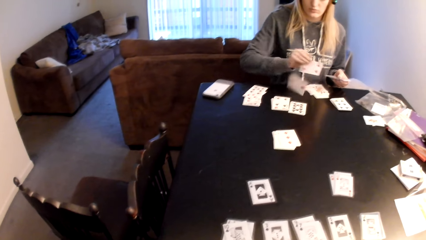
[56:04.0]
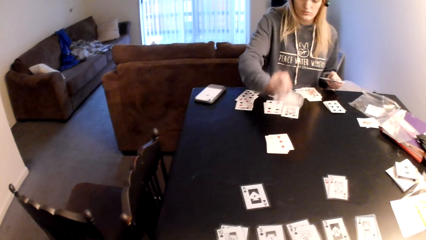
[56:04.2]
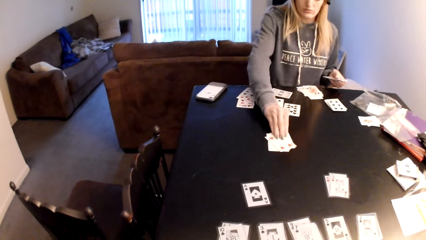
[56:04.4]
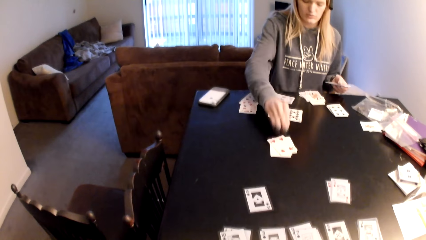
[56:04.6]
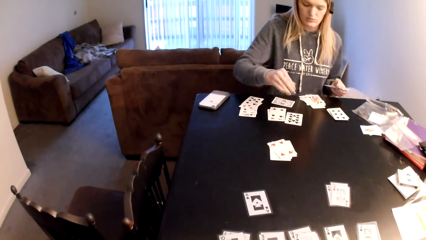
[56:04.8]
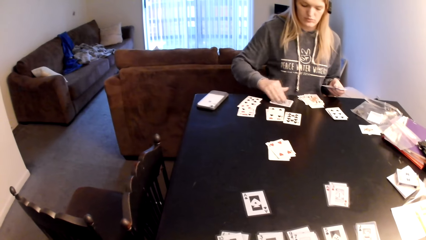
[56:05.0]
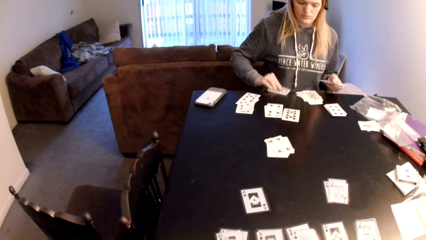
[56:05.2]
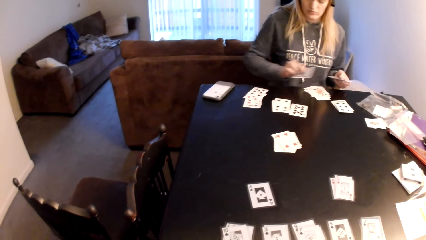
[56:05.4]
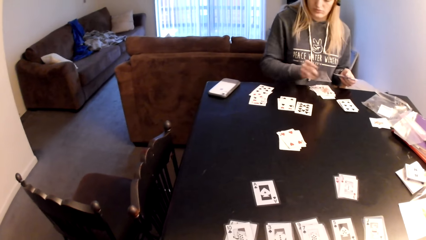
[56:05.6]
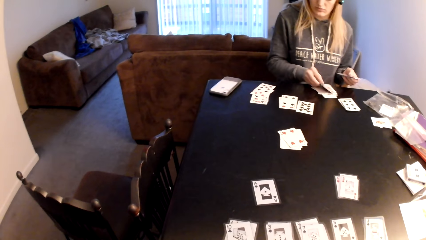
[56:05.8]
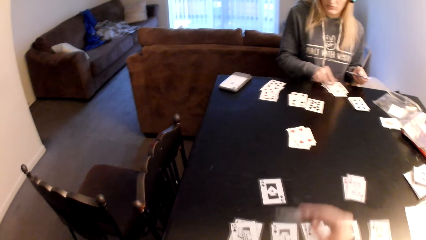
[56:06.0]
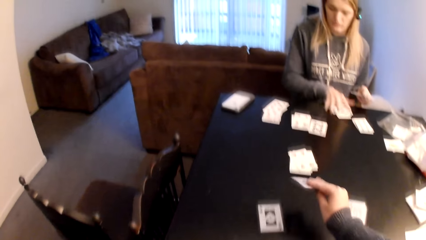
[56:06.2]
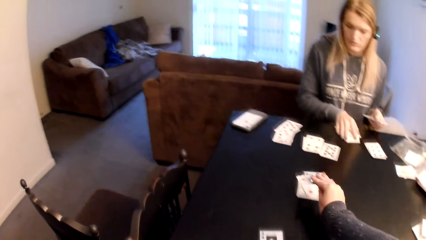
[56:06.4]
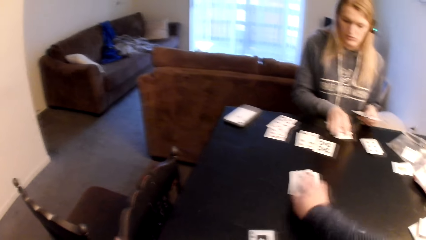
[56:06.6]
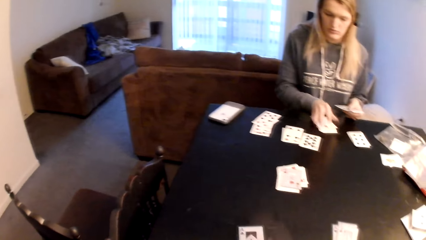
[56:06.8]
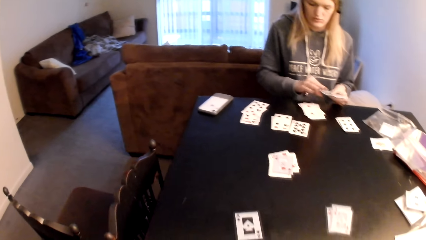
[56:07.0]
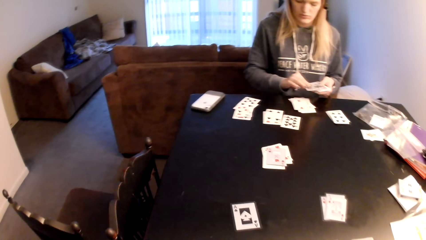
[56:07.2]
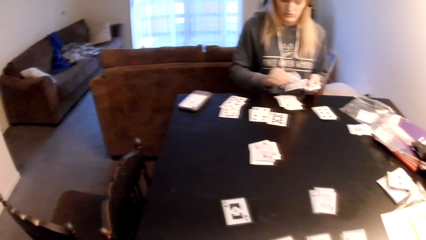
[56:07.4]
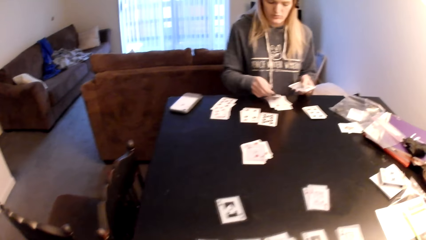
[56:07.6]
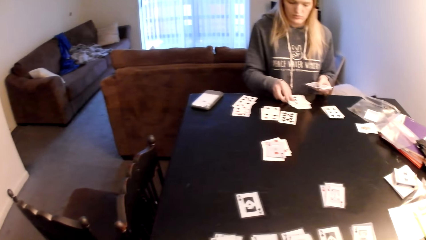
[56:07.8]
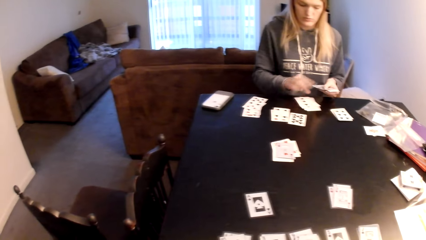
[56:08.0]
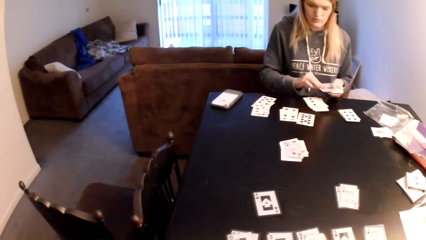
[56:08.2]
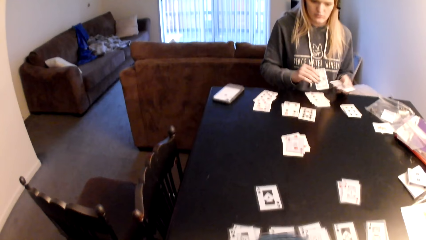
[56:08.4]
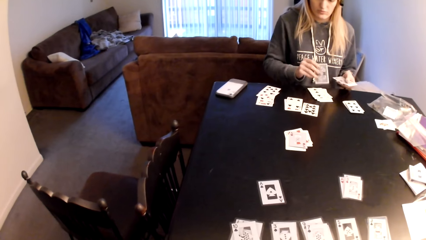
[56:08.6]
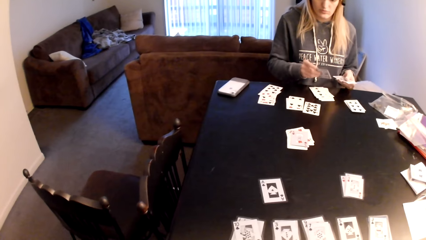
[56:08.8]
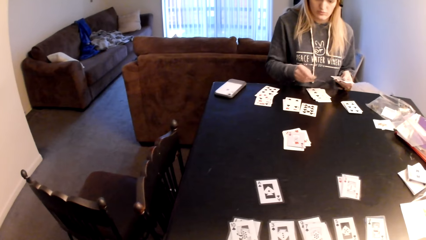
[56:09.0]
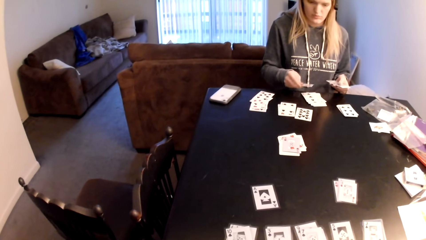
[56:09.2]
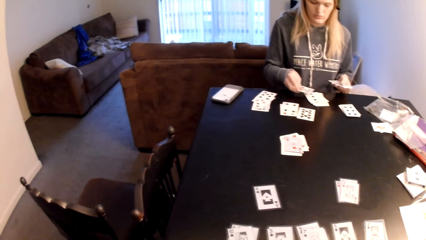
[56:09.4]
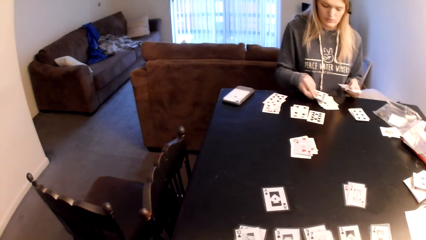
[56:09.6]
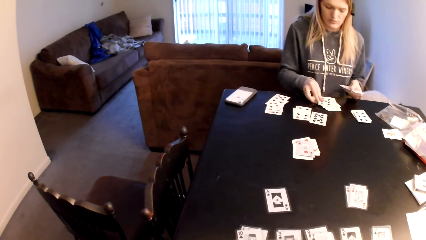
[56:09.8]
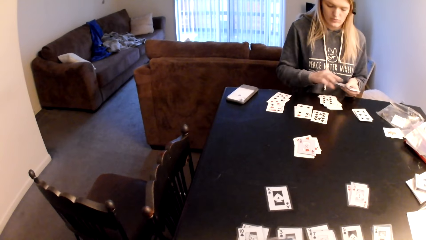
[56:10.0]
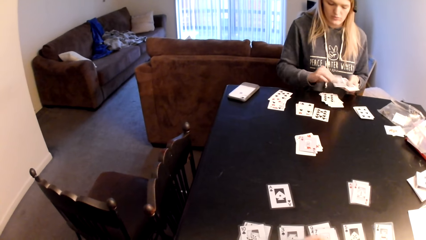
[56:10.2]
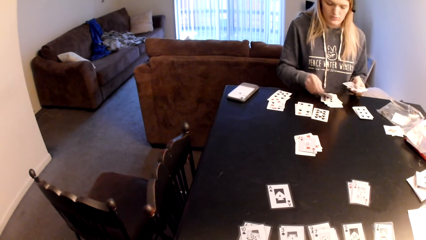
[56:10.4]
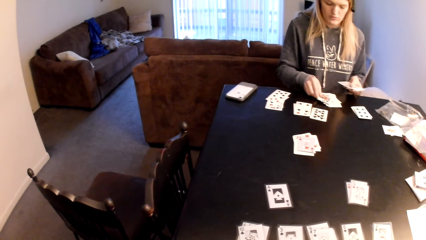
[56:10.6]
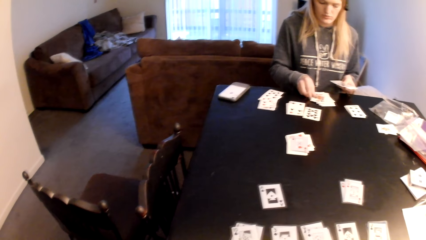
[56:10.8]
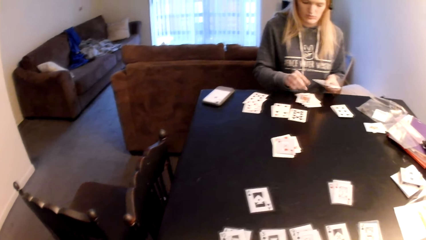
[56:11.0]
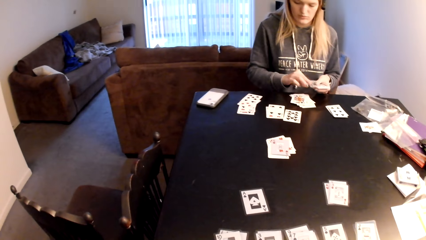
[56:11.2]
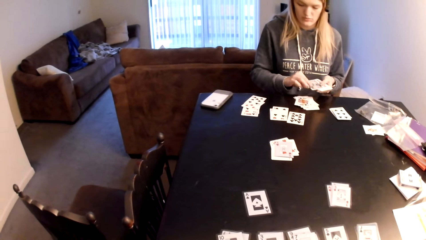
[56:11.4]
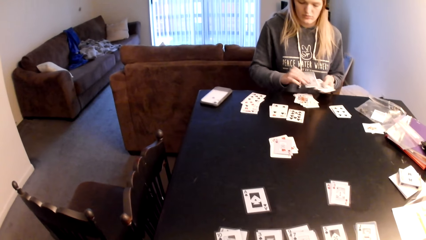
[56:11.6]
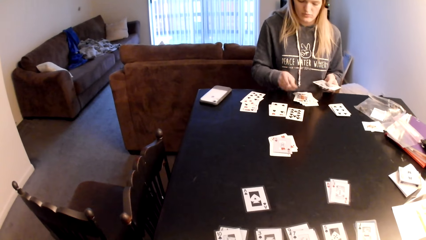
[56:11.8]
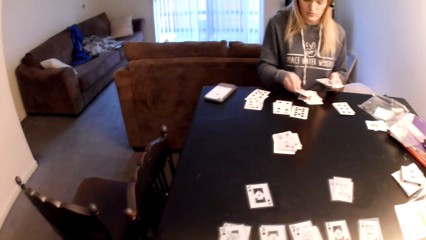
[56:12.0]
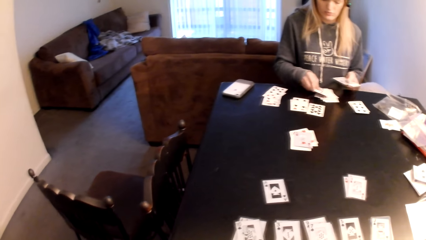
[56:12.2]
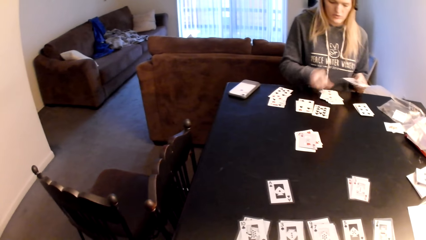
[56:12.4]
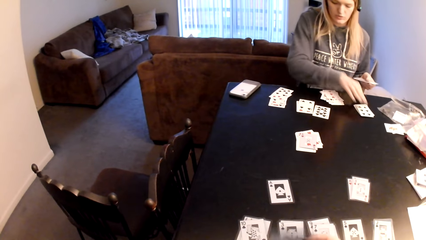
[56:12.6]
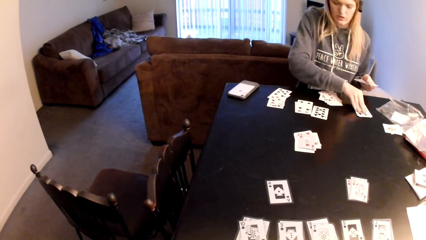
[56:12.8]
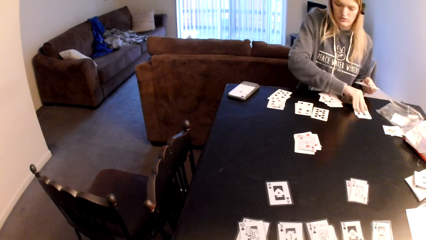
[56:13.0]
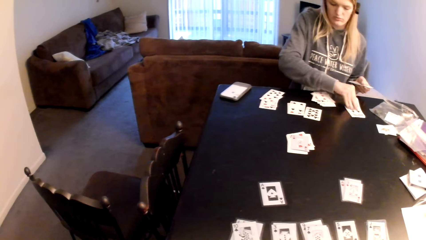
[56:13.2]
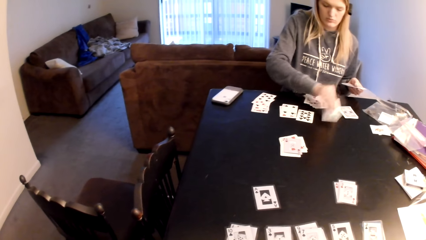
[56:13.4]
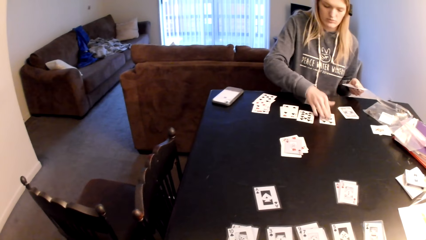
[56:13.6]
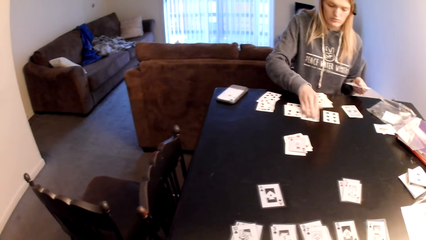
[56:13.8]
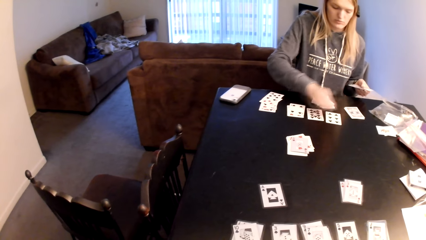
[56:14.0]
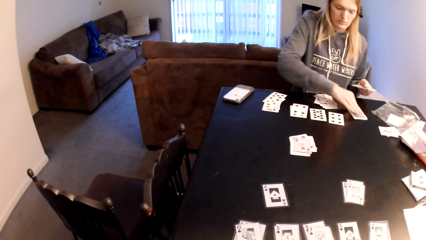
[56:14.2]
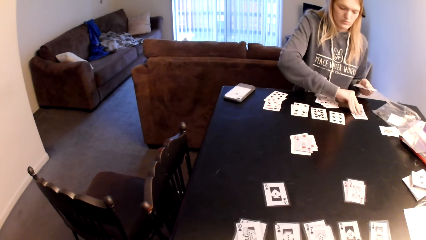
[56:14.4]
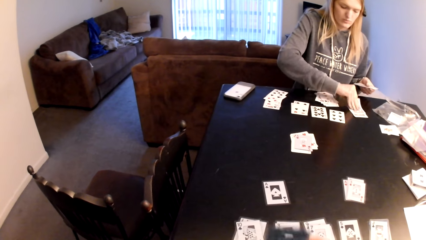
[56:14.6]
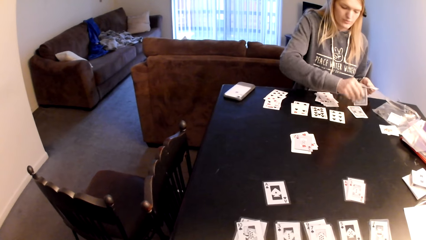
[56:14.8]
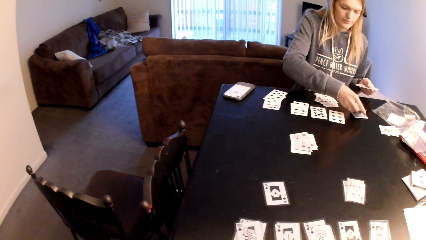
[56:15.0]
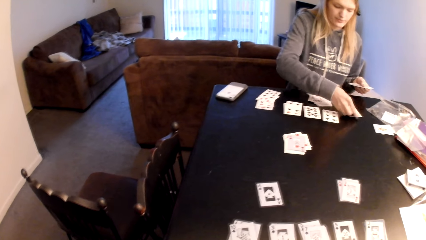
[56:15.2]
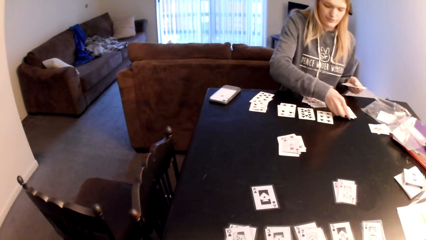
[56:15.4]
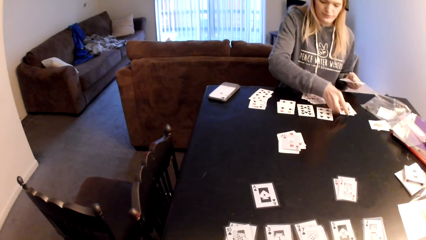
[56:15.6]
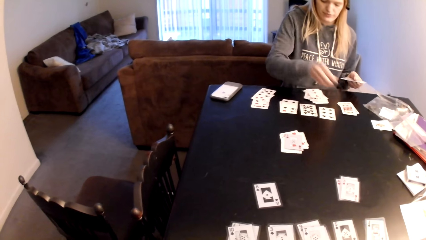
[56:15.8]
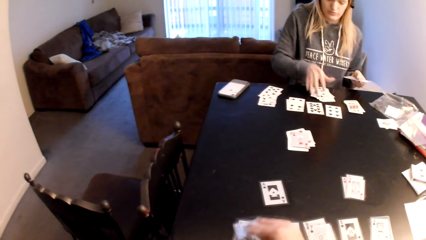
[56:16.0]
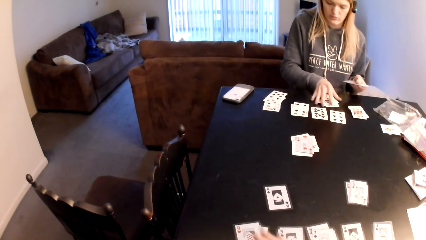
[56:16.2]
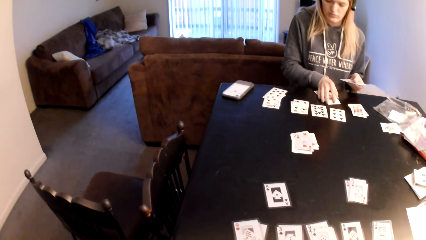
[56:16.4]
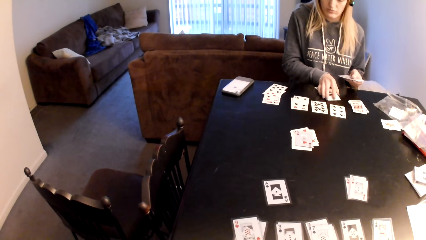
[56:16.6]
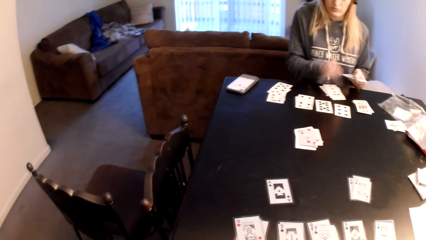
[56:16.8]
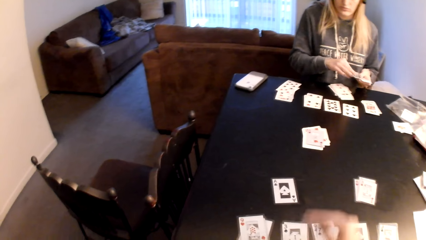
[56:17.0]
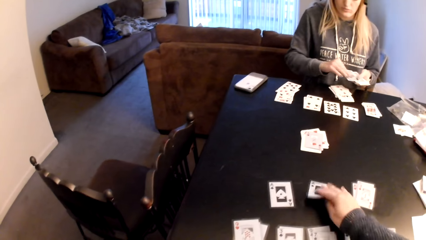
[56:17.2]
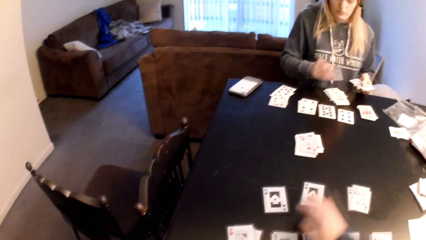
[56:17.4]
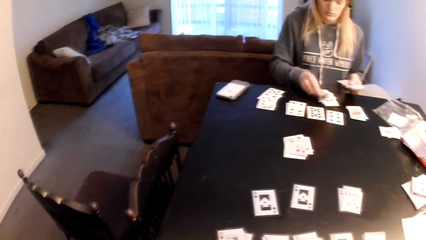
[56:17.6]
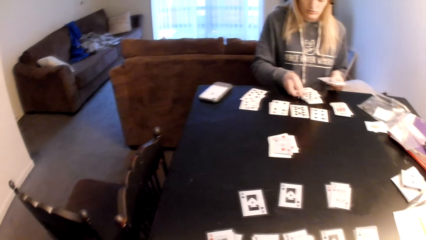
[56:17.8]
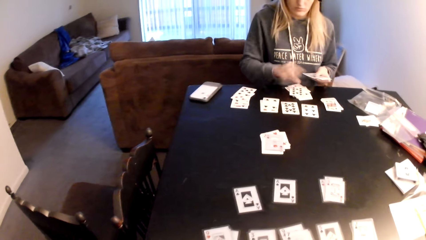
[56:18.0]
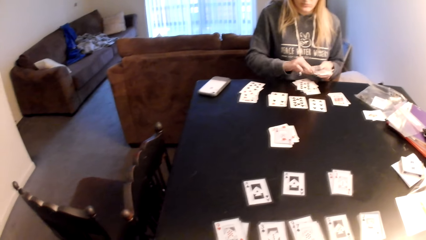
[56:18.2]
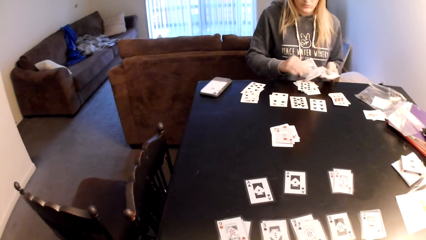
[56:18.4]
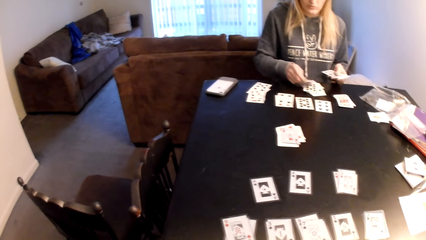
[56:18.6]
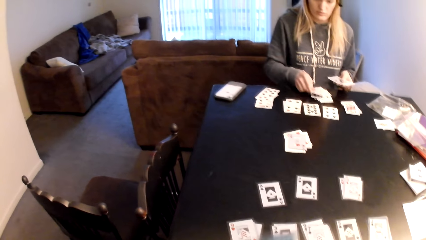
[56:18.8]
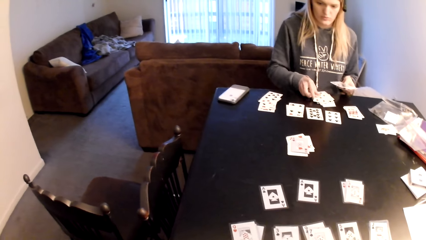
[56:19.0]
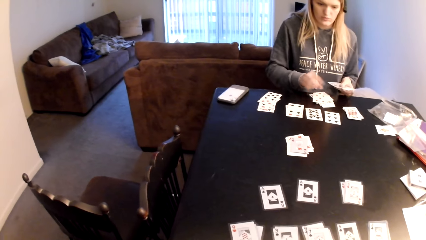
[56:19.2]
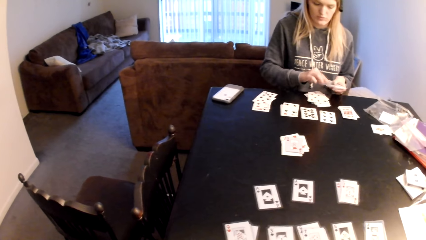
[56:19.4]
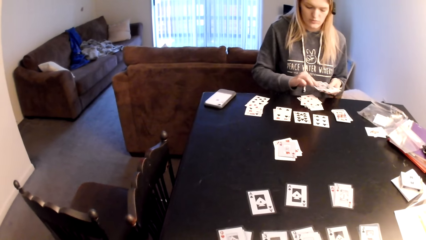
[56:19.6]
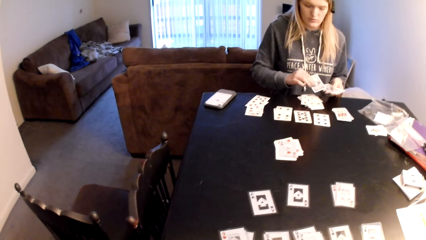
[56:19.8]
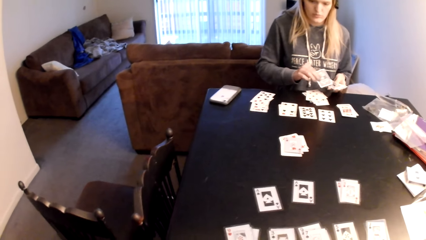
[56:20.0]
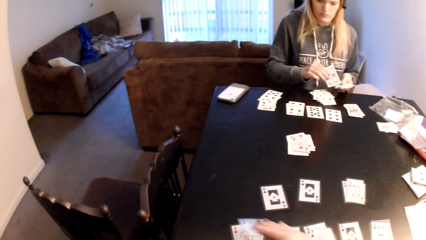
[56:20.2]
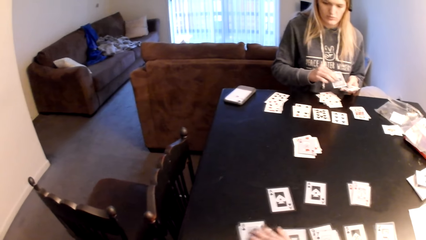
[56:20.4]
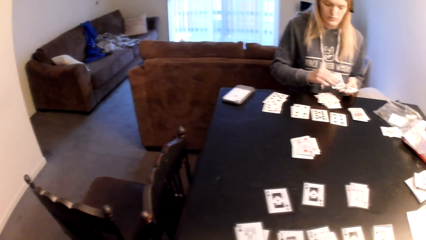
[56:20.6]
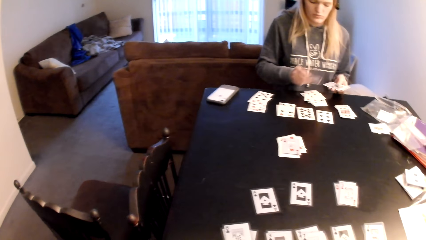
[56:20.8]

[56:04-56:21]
A woman places a playing card on the table, pulls a playing card, and places a playing card on the table. The camera wearer places the playing card on the table. The woman places a playing card on the table, pulls a playing card, and places a playing card on the table. She pulls a playing card, places a playing card on the table, pulls a playing card, places a playing card on the table, and touches the playing card. The camera wearer touches the playing card and places the playing card on the table. The woman places a playing card on the table, pulls a playing card, places a playing card on the table, and pulls a playing card.
